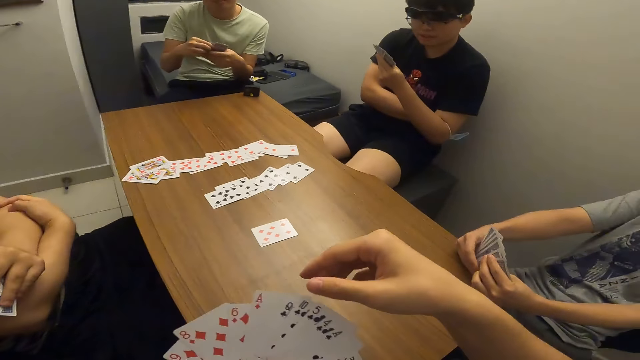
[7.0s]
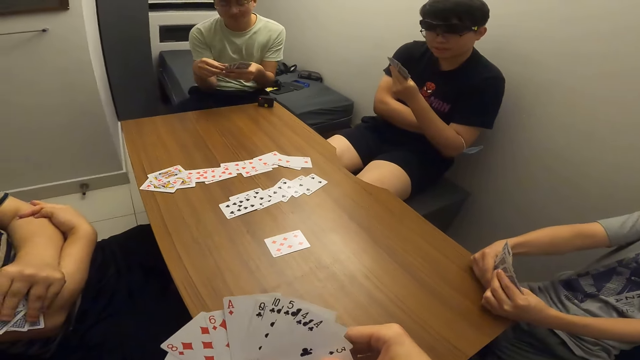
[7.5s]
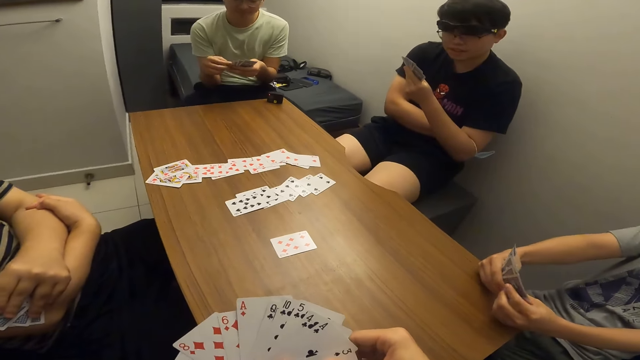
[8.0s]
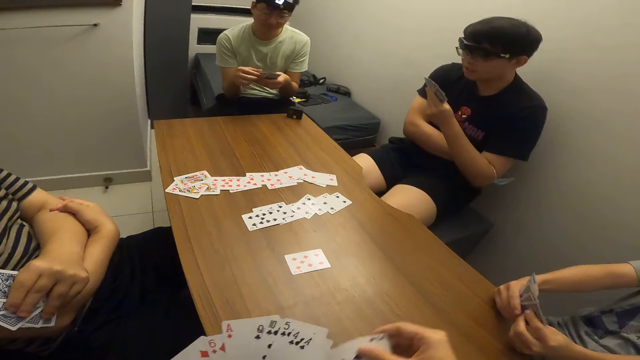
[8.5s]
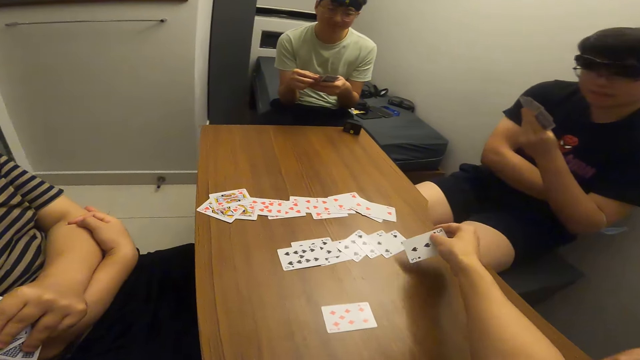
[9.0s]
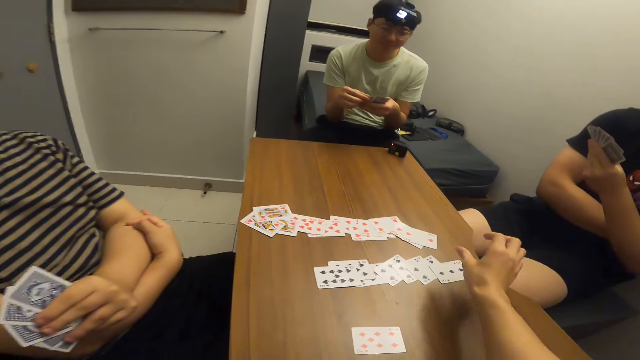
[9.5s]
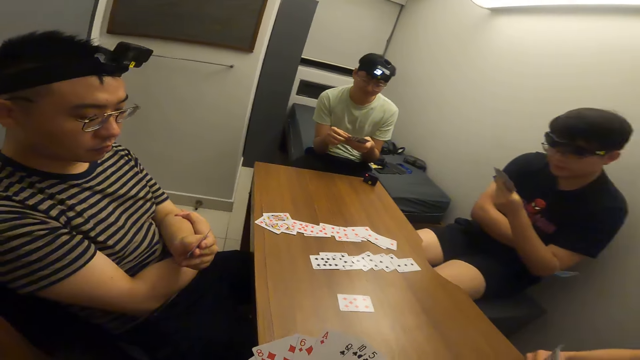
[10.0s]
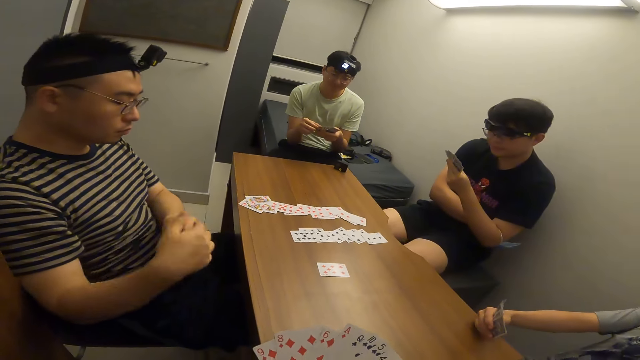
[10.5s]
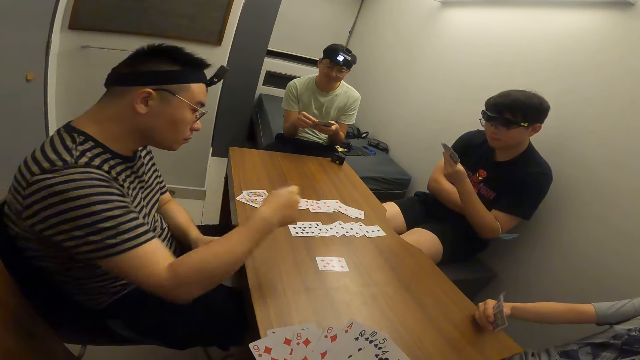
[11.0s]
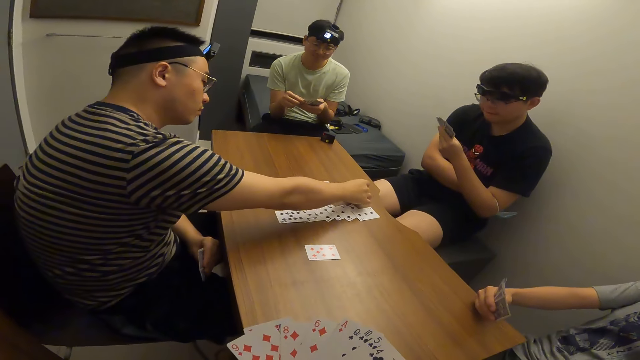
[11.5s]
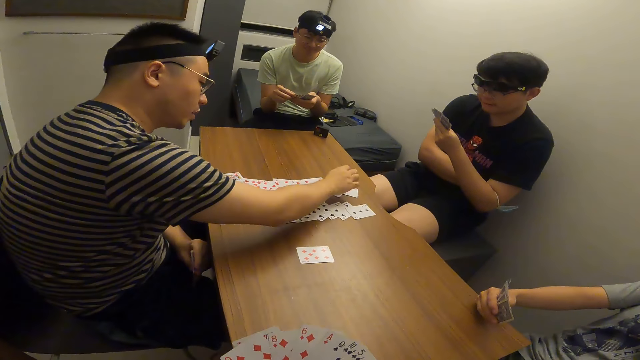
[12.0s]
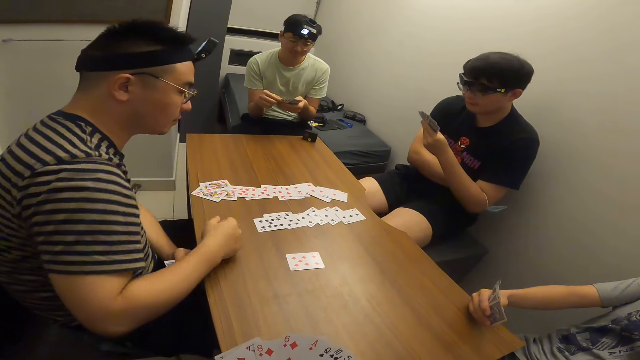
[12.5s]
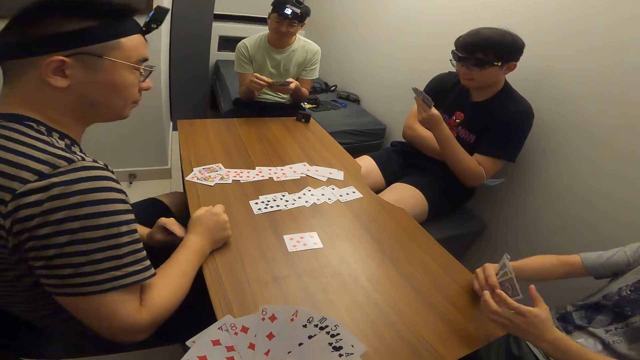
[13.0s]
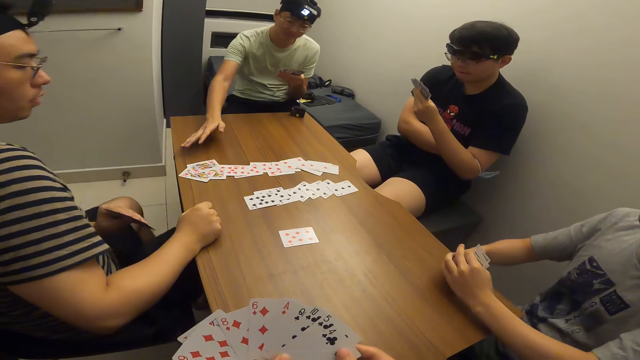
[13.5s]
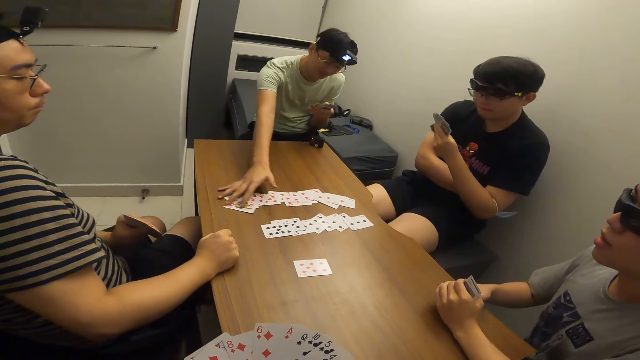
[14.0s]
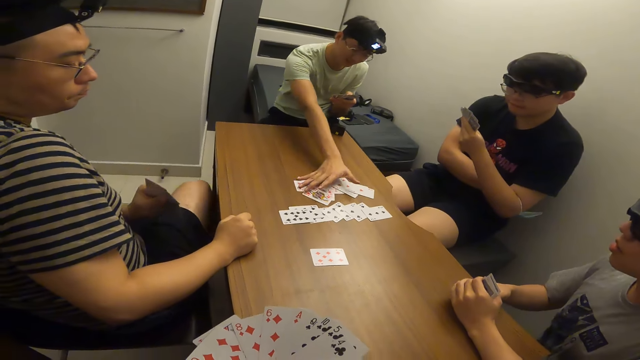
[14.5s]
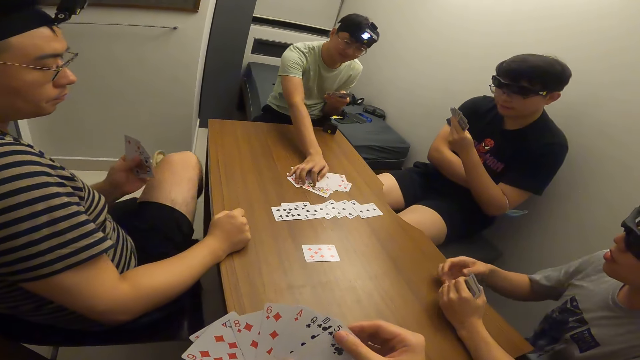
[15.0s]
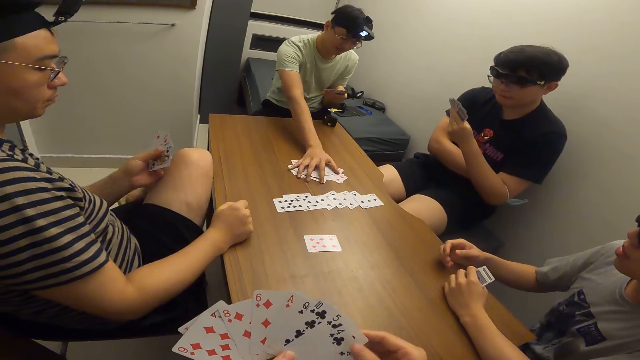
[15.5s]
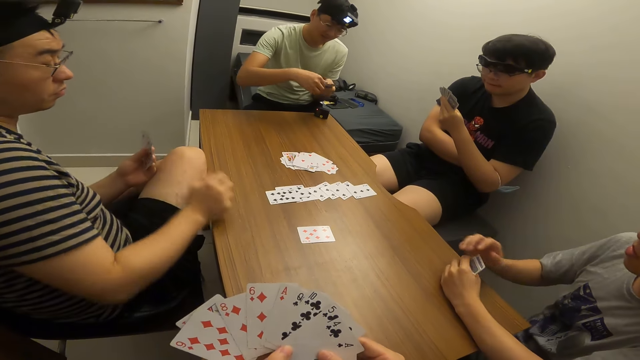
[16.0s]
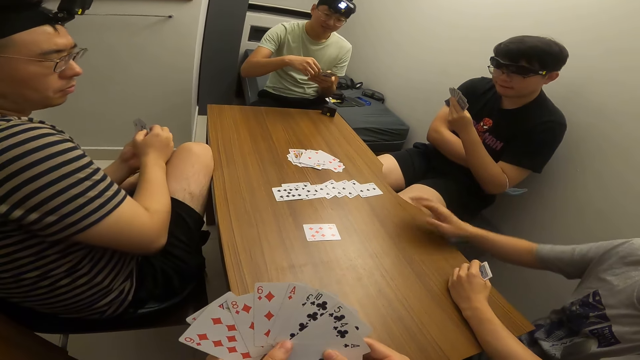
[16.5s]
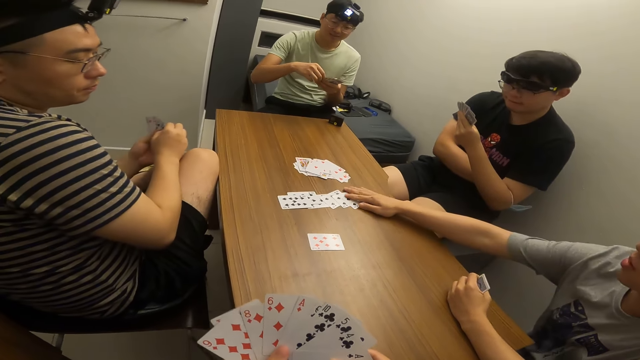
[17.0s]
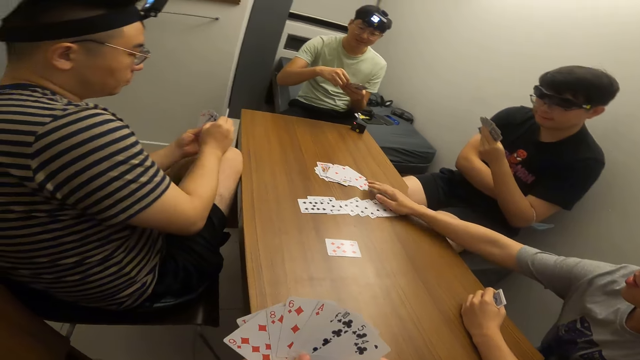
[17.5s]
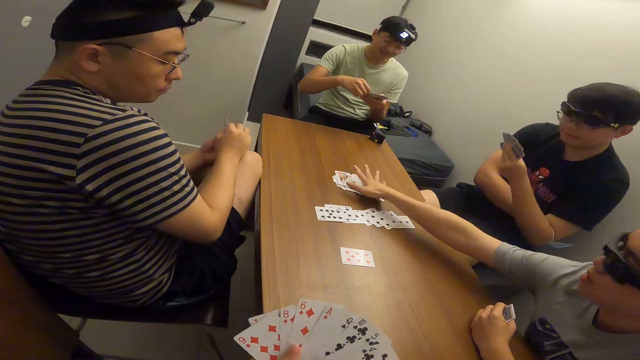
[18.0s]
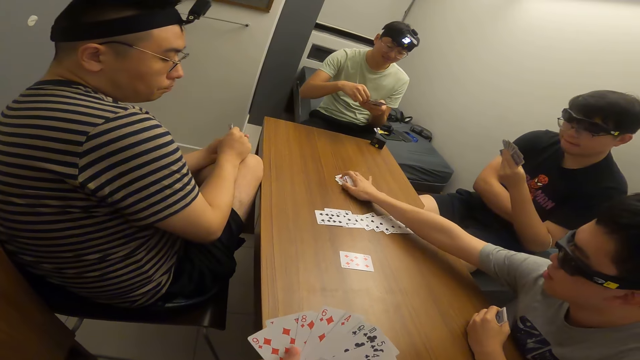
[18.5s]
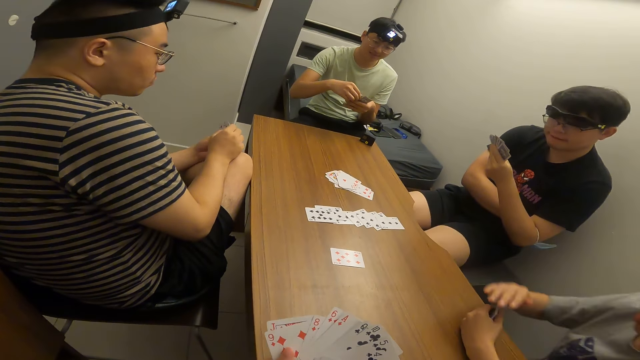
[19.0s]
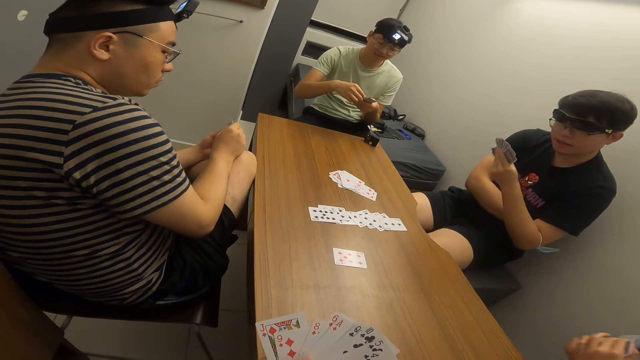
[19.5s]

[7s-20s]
The camera wearer drops a card on the table with his right hand. A man drops a card on the table with his right hand. Another man puts his hands on the table. Another man arranges cards on the table with his right hand. The second man touches the card on the table with his right hand.

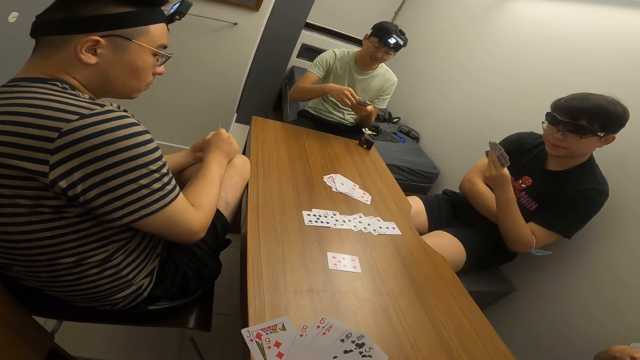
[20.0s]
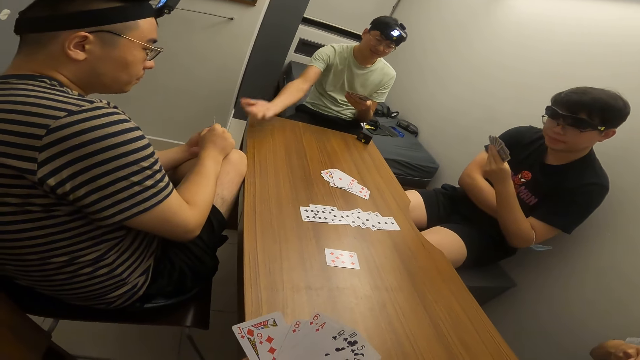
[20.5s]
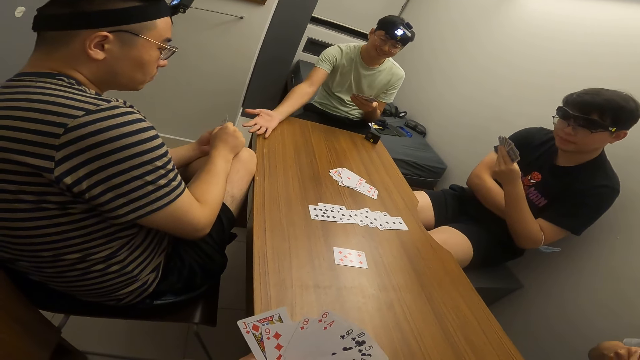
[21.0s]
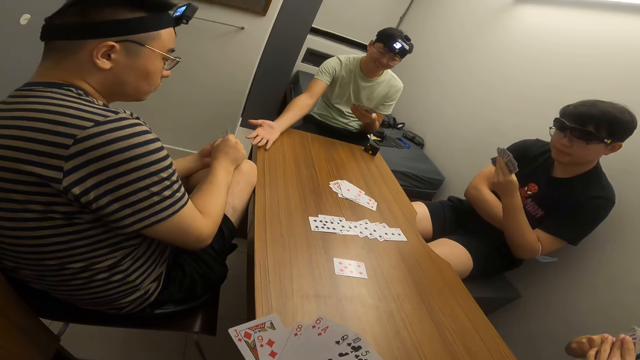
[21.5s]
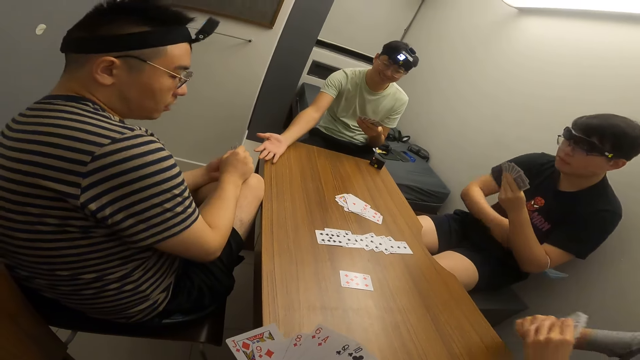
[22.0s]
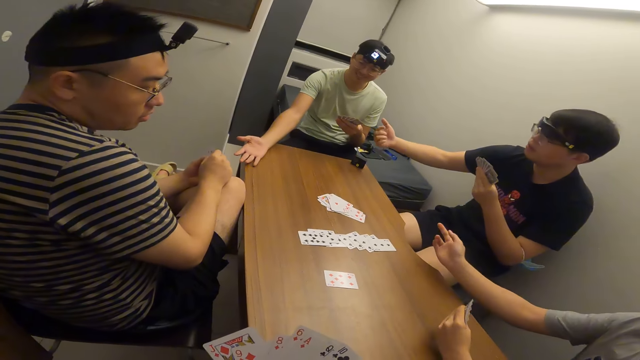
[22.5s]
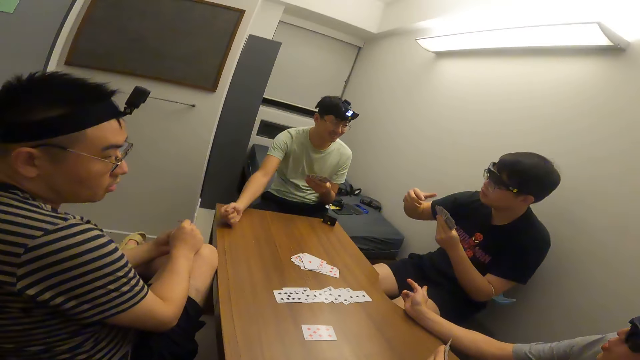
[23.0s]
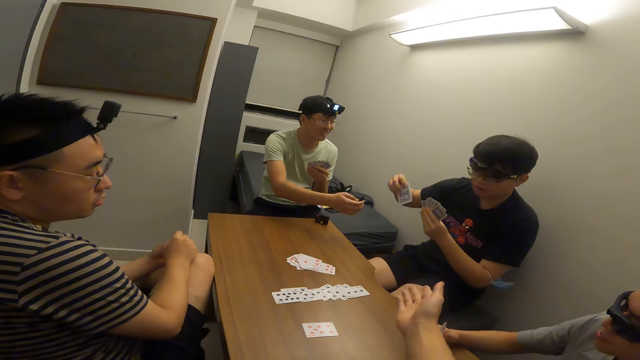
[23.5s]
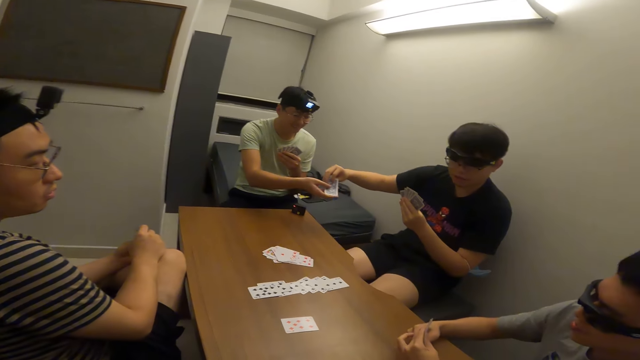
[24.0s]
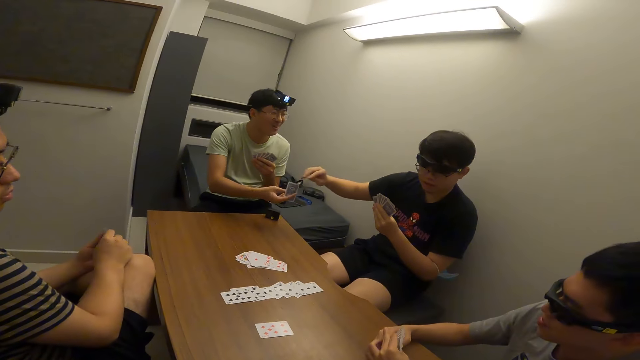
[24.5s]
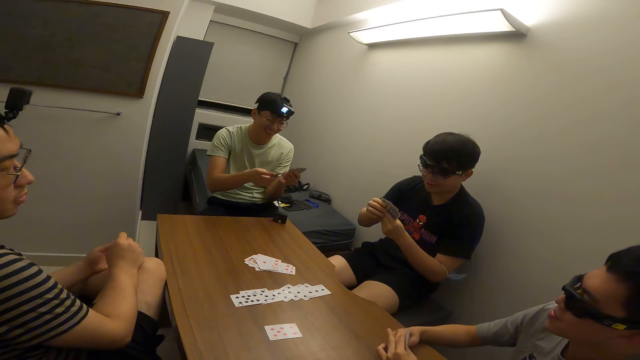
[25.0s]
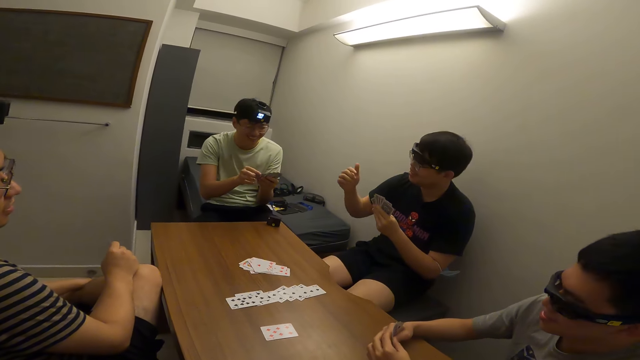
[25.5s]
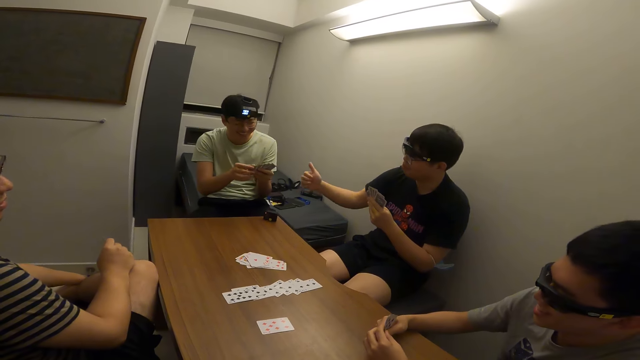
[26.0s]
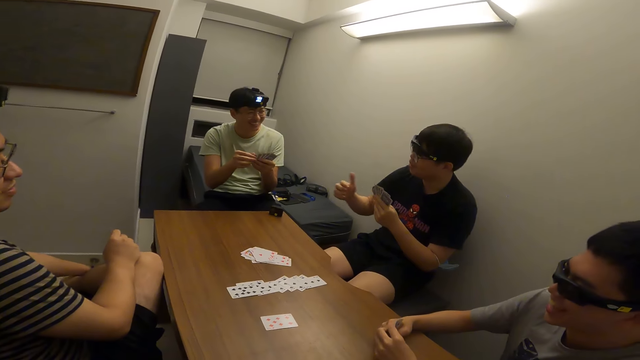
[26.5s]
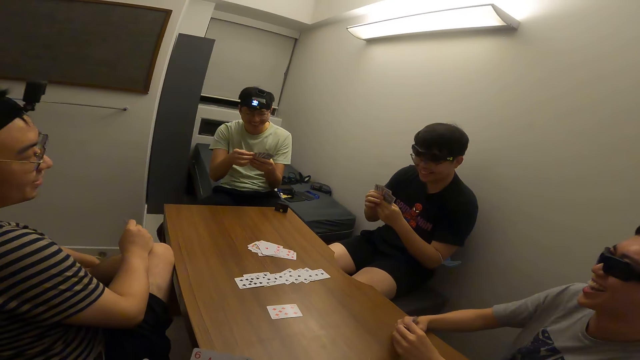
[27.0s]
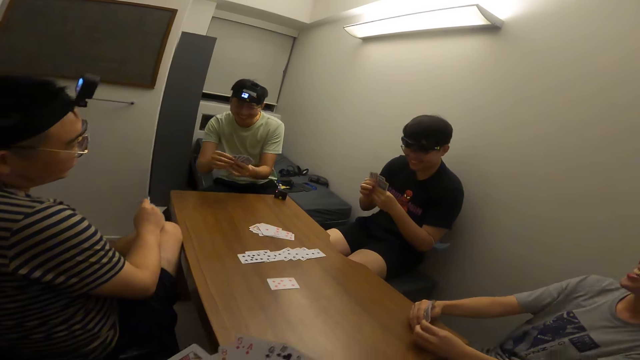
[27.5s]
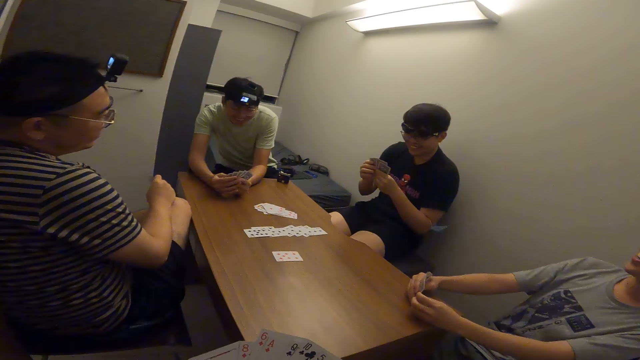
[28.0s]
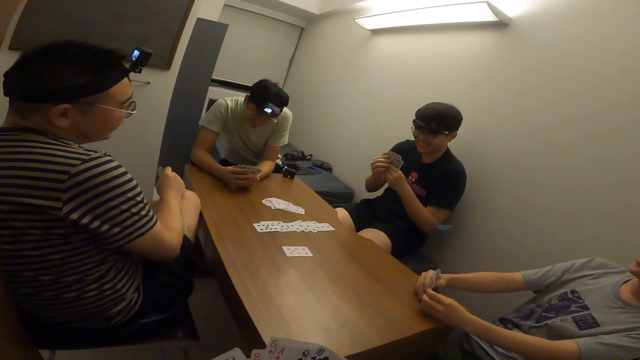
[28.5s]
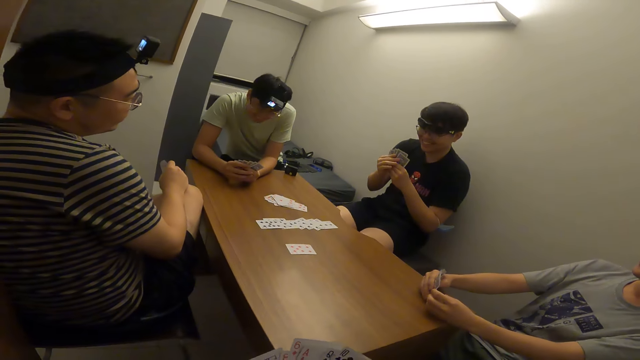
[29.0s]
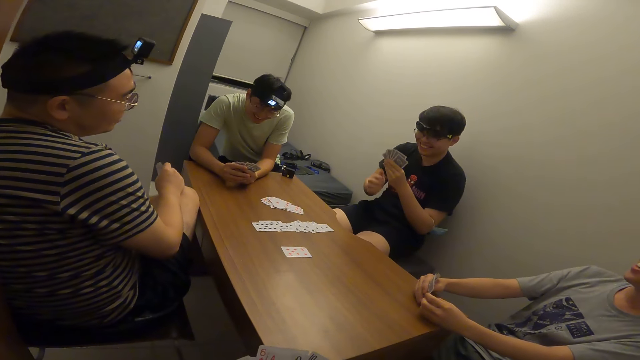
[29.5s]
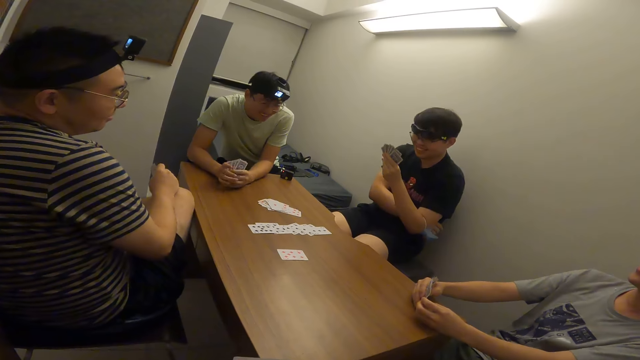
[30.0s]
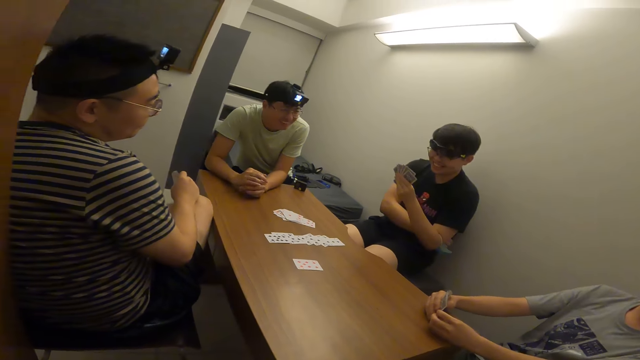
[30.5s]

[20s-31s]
A man puts his hand on the table. The man stretches his right hand towards another man. The first man receives a card from a third man with his right hand. The first man places his hands on the table.
